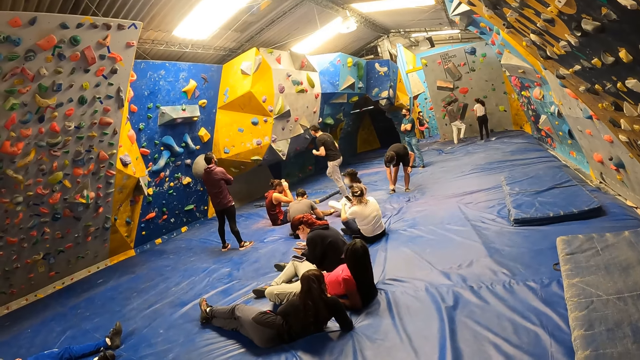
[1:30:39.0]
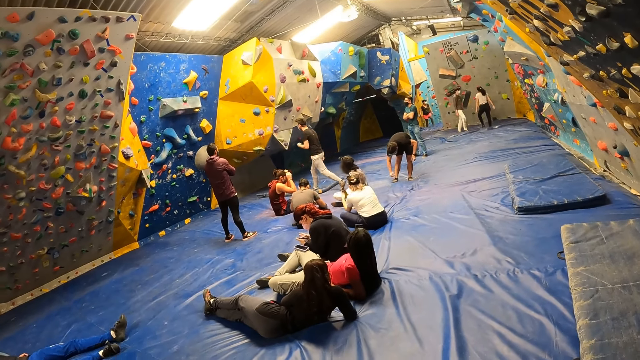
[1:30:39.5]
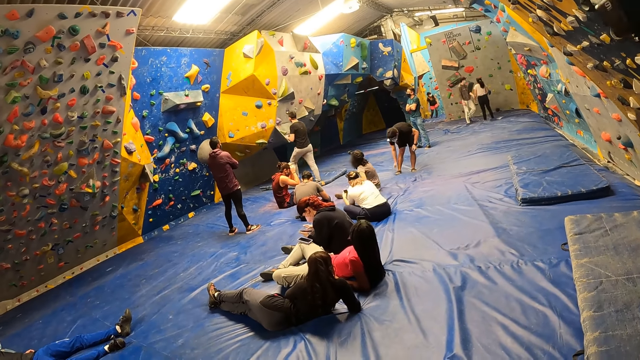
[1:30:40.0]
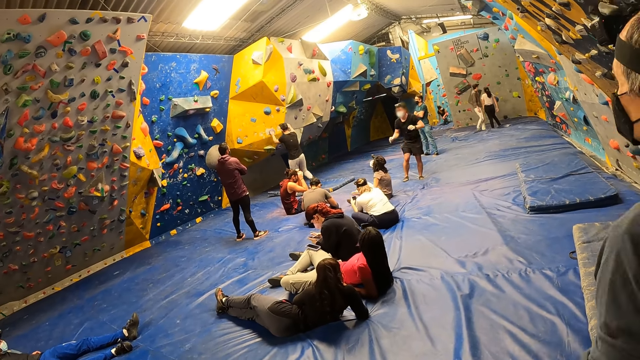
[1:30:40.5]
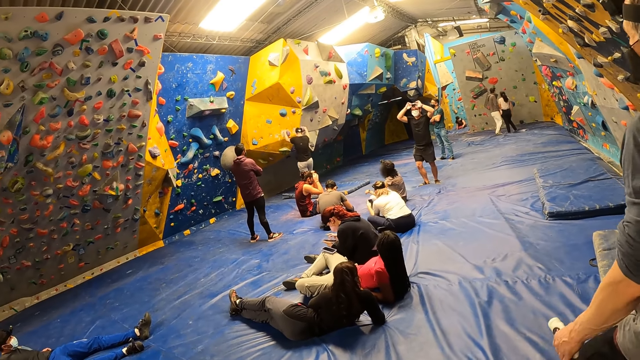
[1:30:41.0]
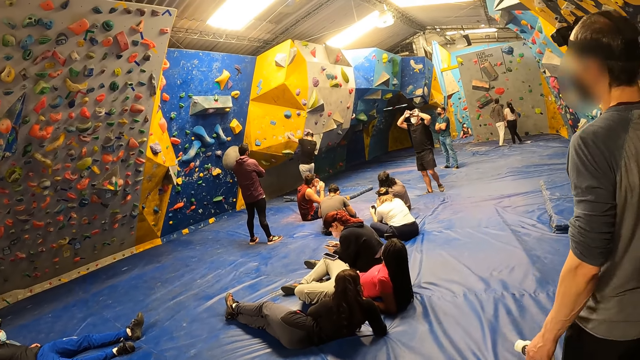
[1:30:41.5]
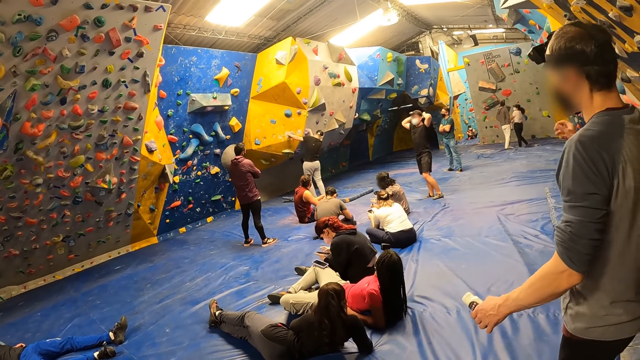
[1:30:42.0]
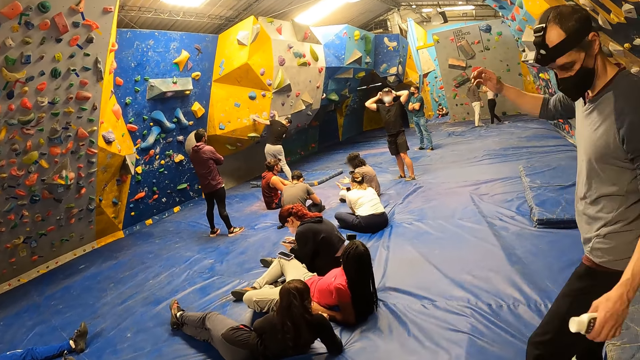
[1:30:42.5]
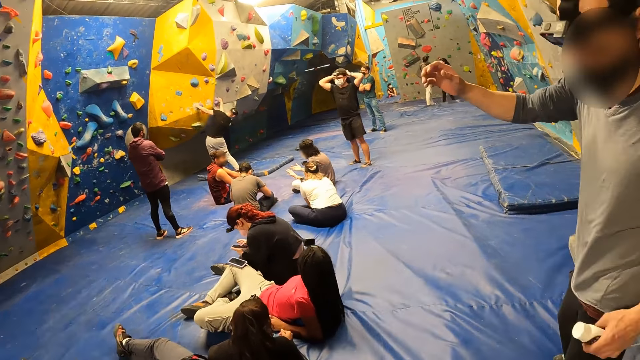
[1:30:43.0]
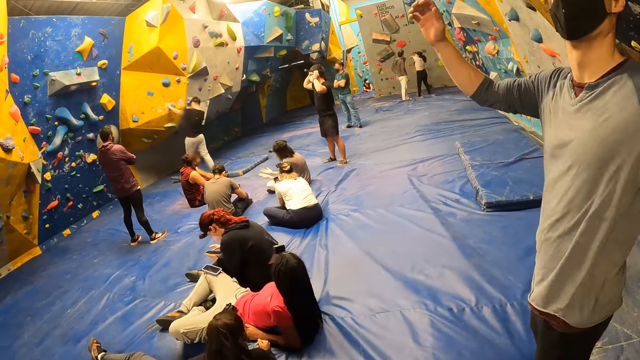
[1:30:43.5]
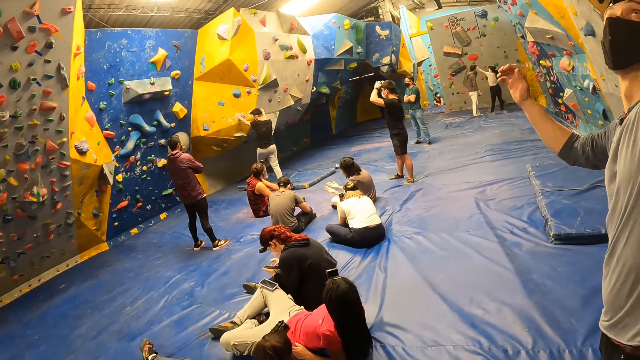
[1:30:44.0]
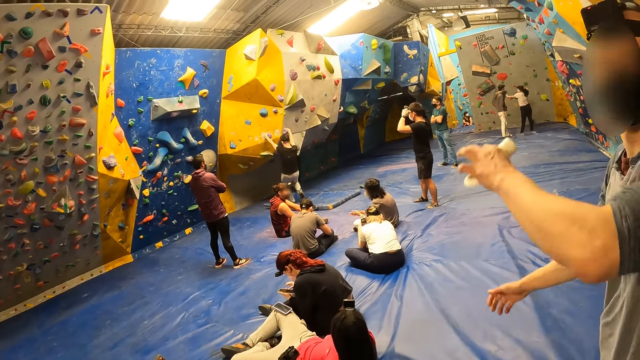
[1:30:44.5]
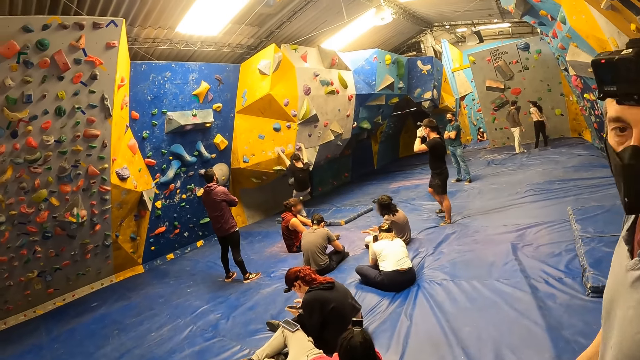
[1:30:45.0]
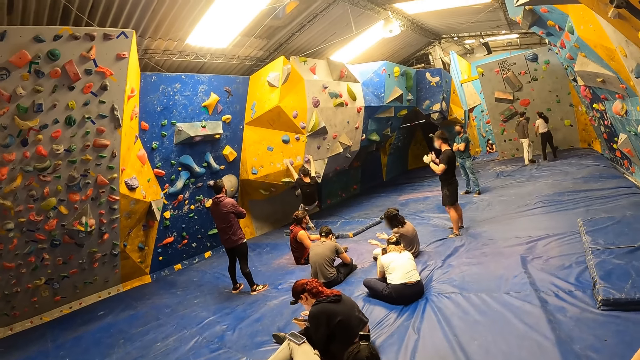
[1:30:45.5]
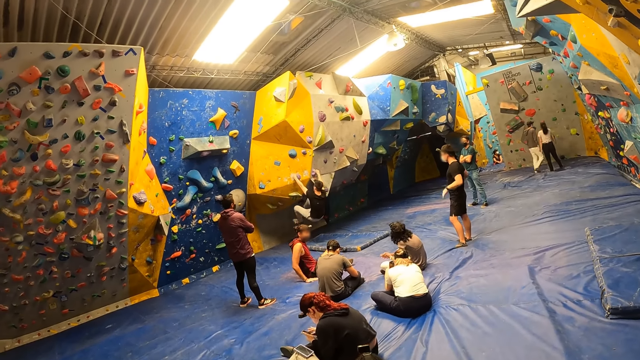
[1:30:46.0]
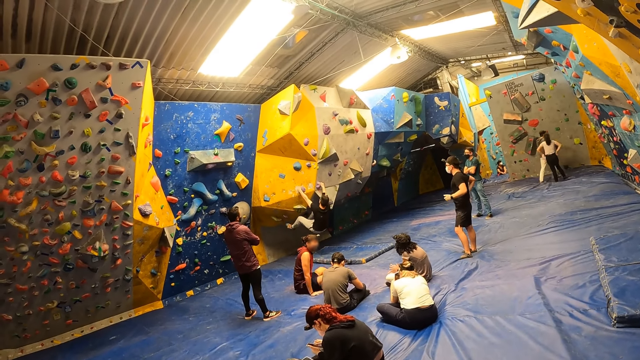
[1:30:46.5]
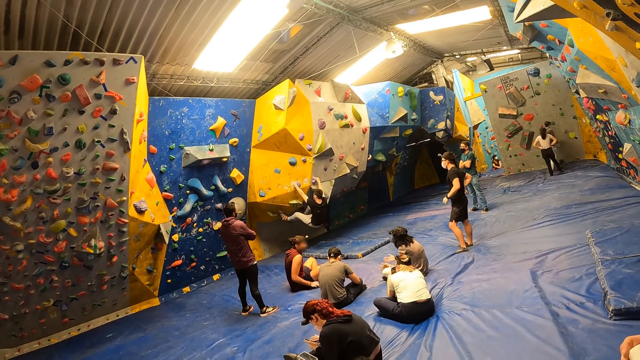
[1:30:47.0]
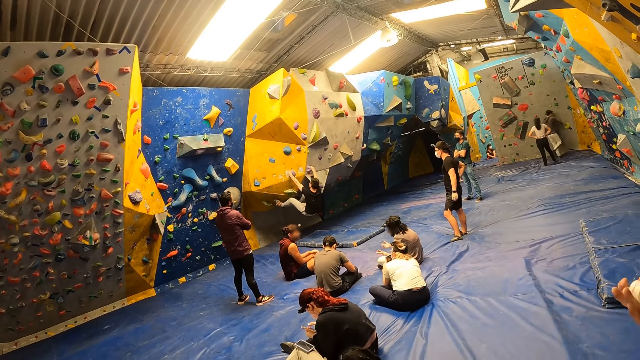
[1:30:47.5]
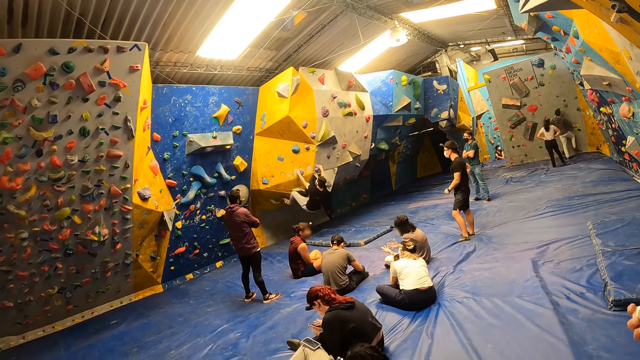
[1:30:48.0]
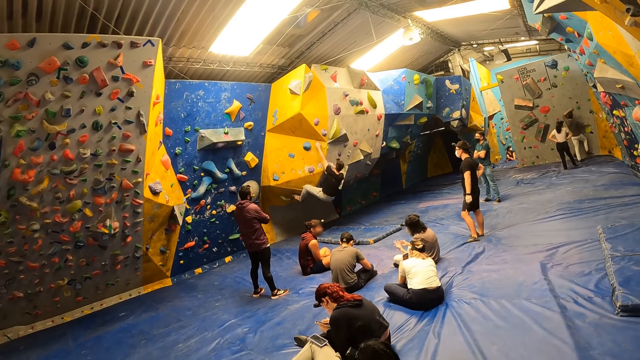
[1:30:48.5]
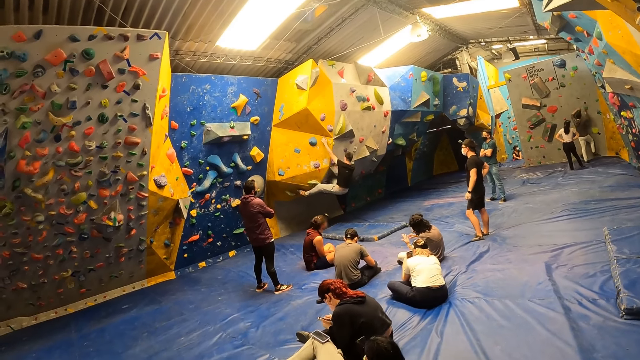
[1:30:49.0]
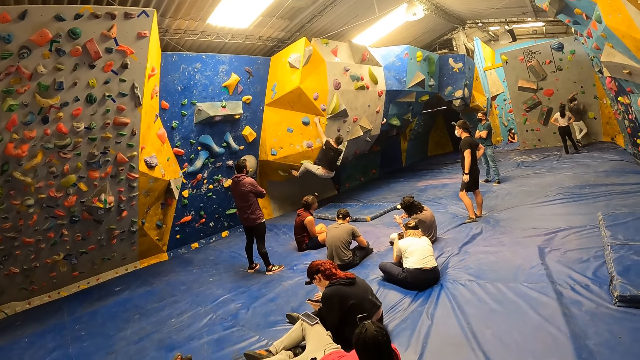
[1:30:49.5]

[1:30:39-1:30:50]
A man holds two climb holds with both hands. The camera wearer interacts with another man. The first man climbs the climbing wall. A third man touches the climbing holds.

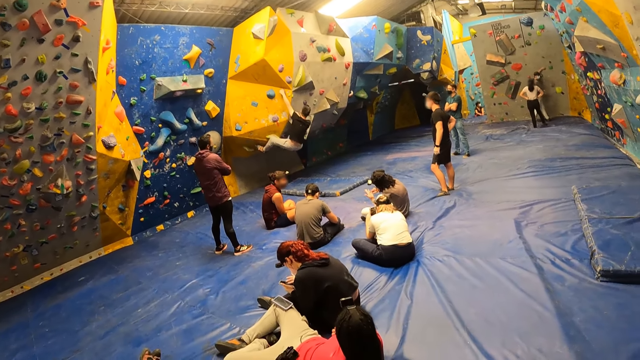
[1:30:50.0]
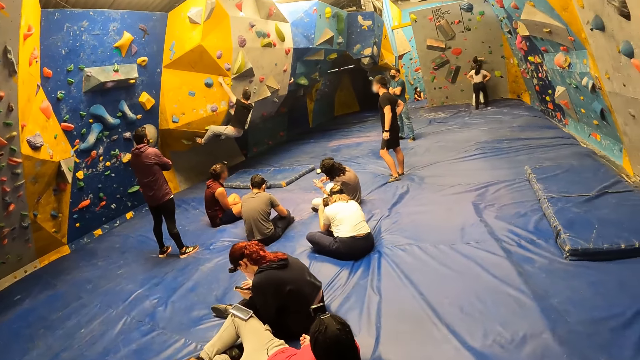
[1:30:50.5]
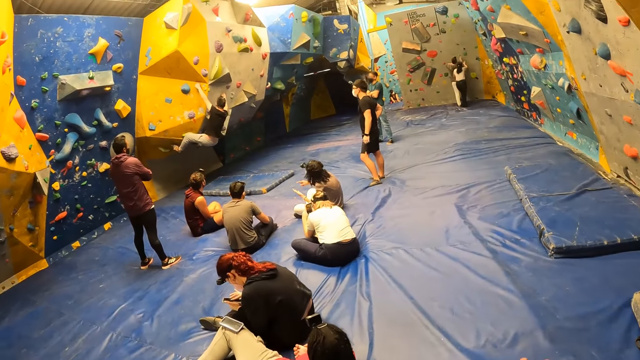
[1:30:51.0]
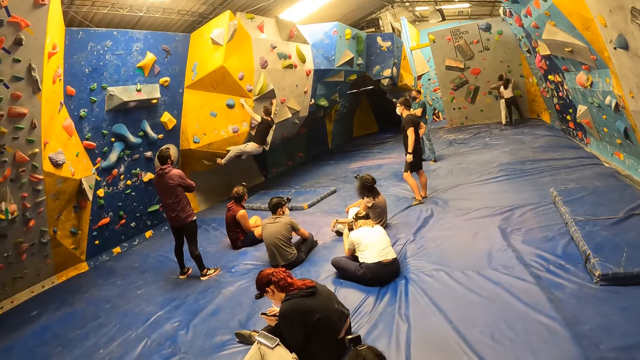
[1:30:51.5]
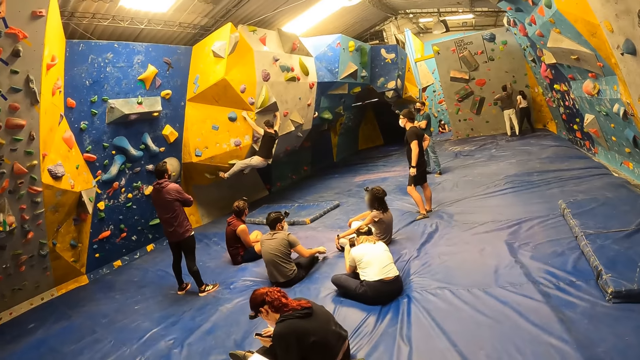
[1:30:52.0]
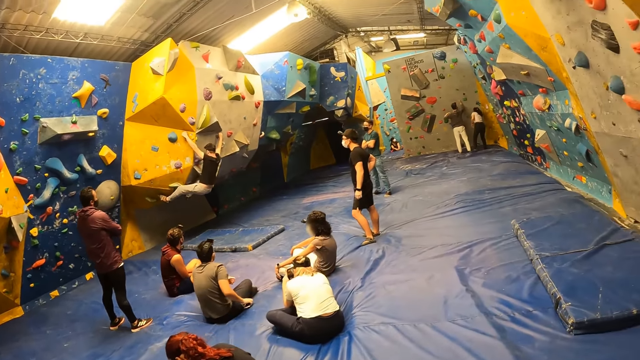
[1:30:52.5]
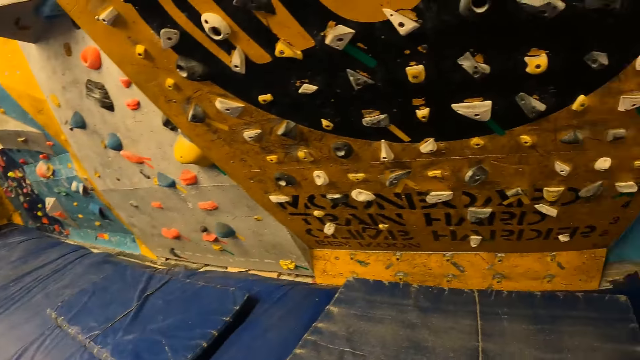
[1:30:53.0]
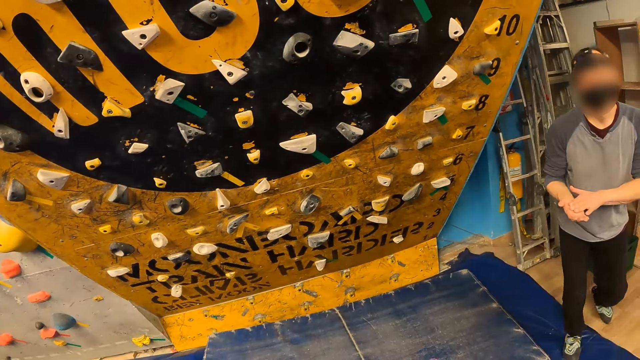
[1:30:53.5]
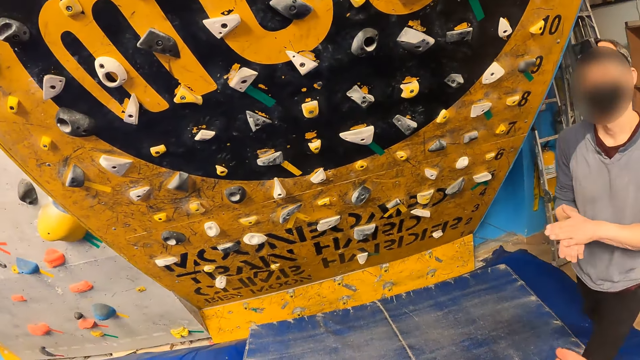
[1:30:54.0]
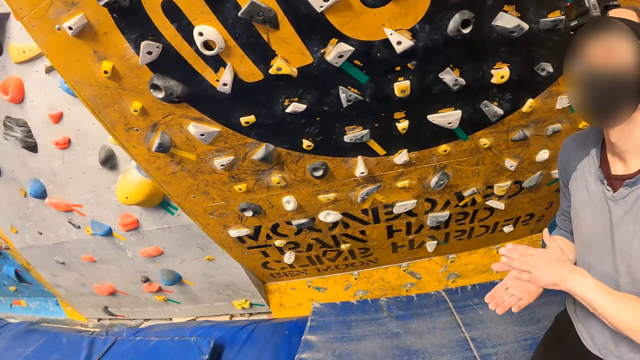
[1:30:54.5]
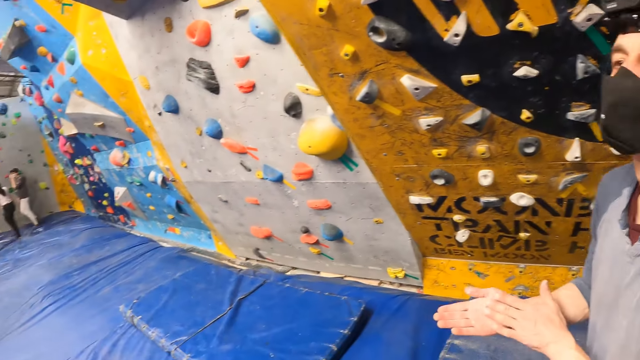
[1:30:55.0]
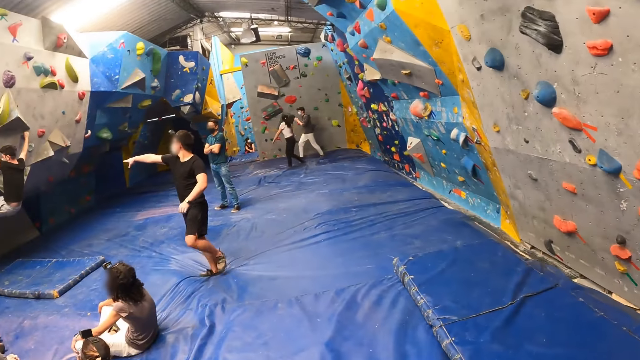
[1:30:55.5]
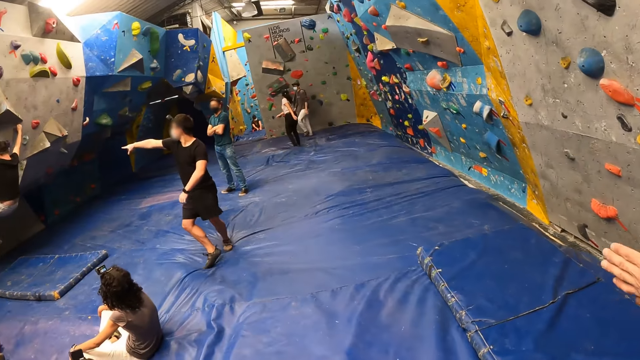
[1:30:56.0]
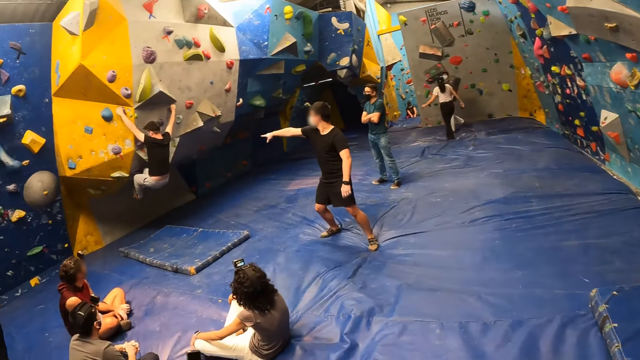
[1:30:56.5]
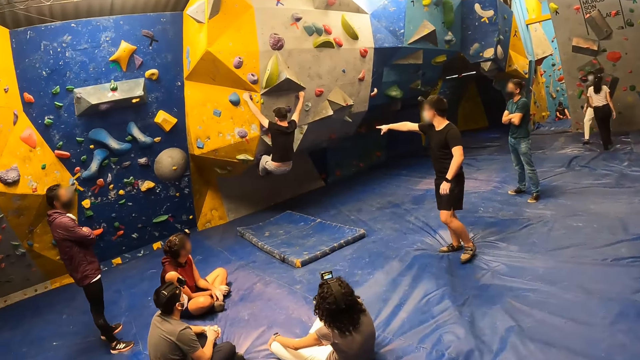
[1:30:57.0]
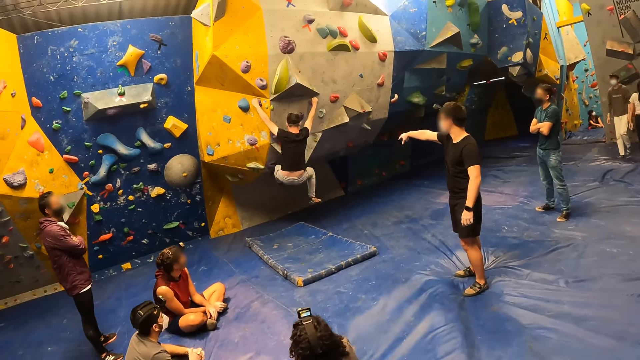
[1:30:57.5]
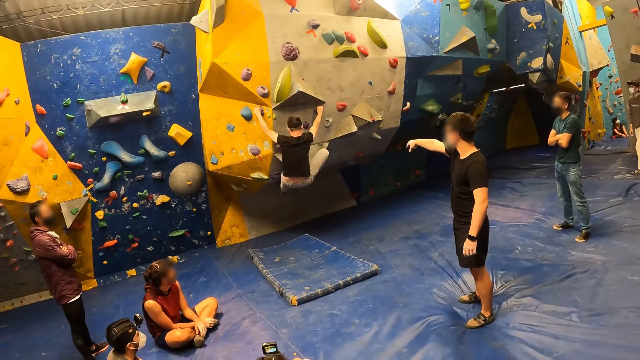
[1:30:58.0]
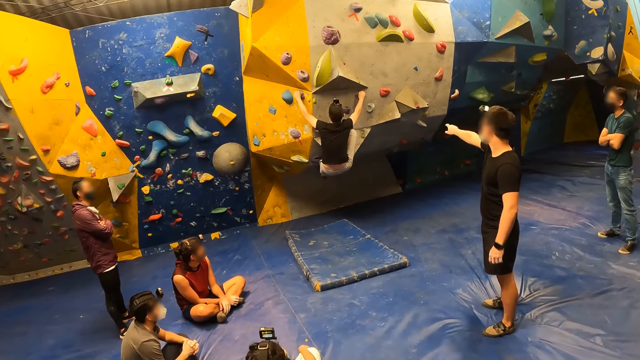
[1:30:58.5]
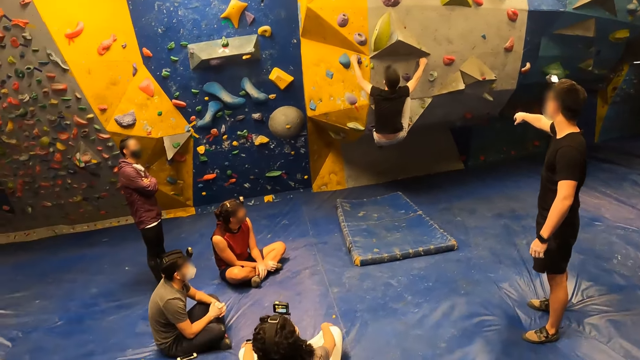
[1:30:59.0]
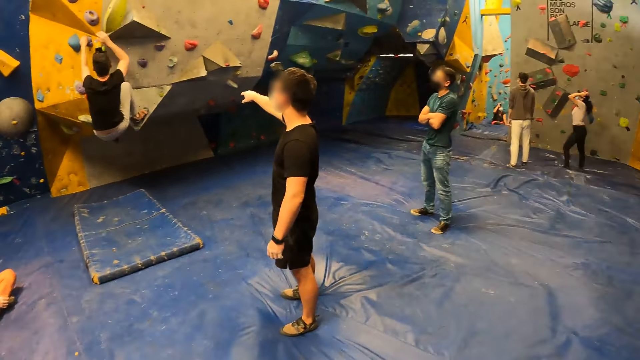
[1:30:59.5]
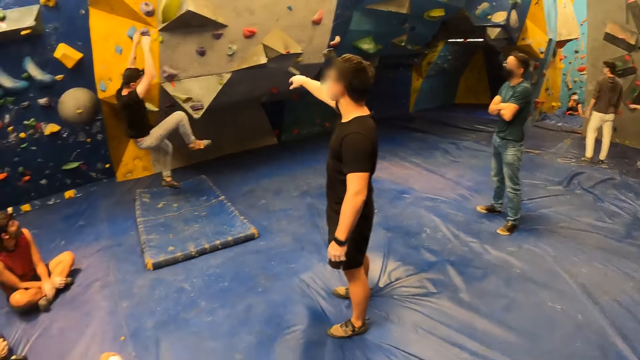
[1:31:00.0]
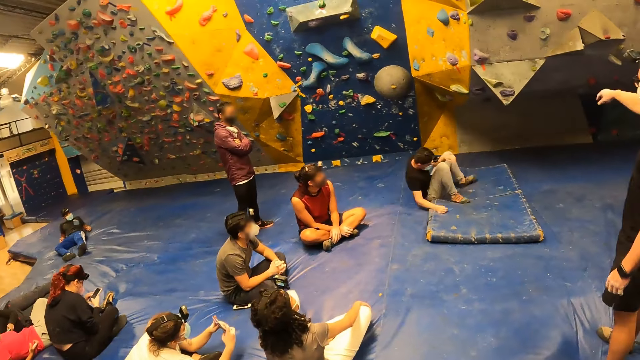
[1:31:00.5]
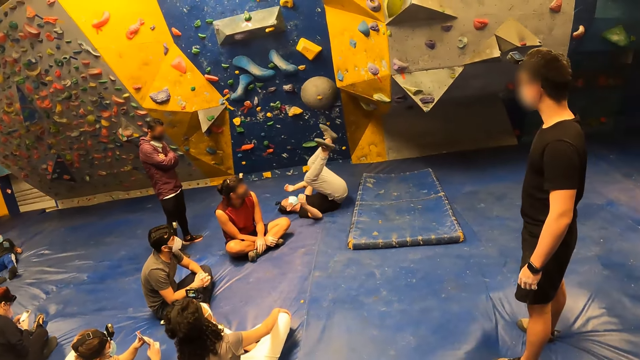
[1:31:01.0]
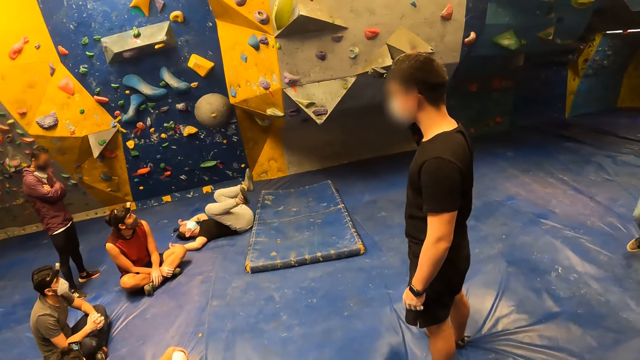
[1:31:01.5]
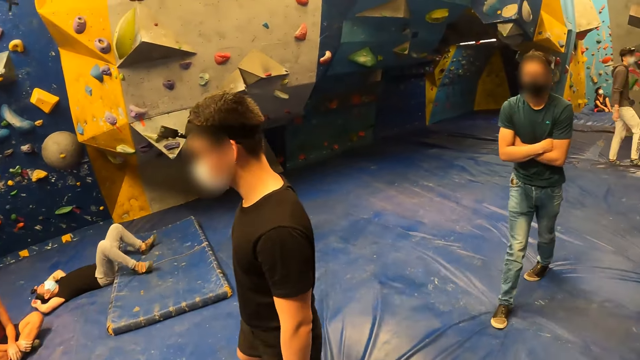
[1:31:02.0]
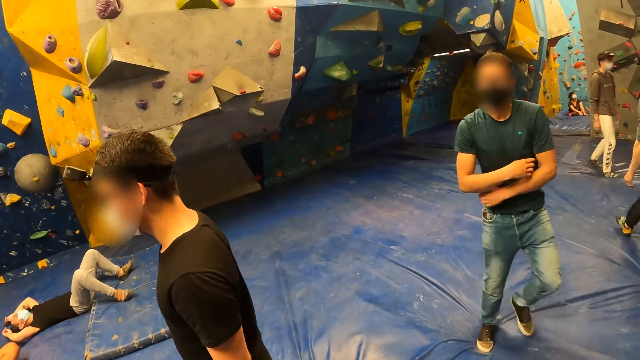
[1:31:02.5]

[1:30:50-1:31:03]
The camera wearer watches, looks around, interacts with the man, and raises a hand. The man claps. The camera wearer looks around and walks. Another man falls on the crash pad. The camera wearer looks around.
